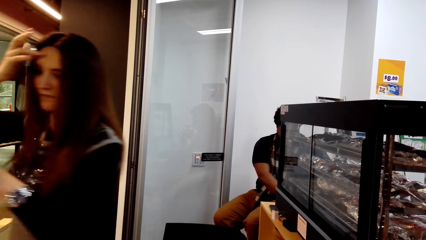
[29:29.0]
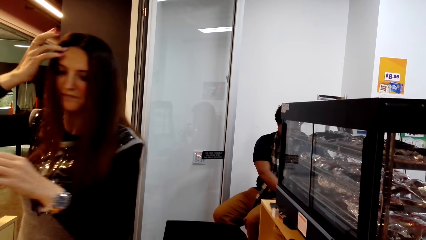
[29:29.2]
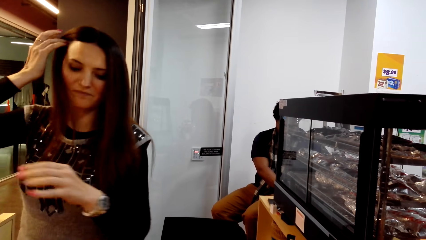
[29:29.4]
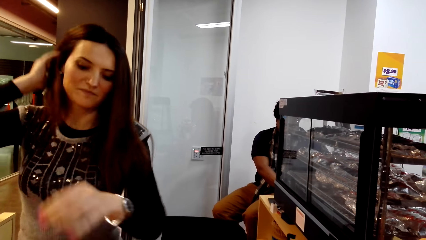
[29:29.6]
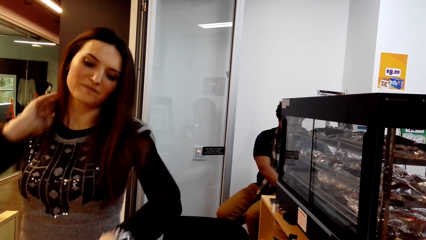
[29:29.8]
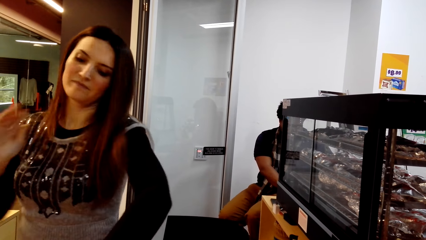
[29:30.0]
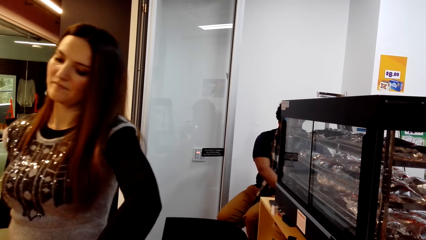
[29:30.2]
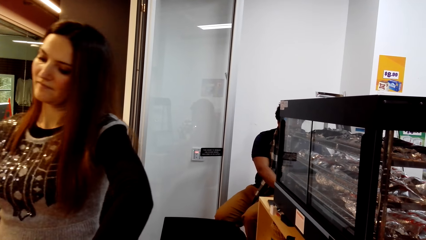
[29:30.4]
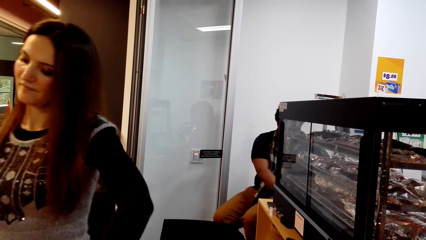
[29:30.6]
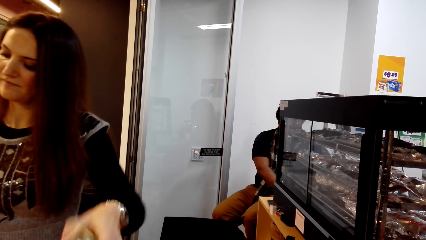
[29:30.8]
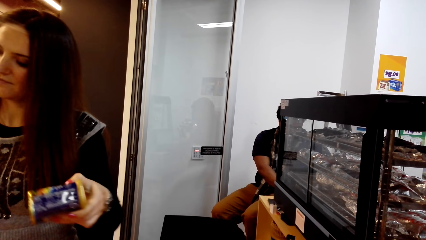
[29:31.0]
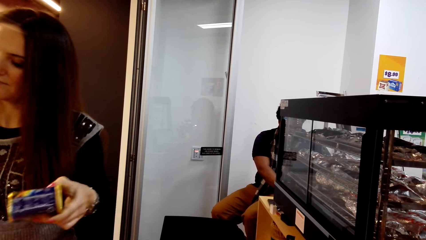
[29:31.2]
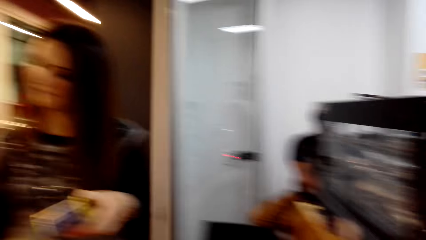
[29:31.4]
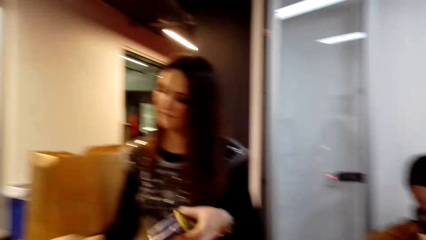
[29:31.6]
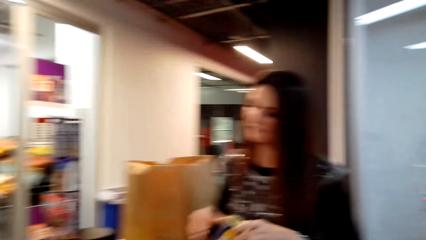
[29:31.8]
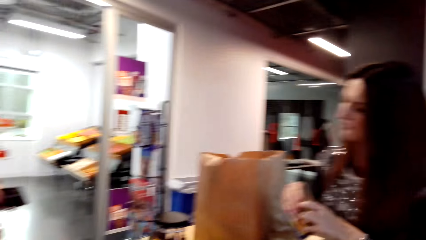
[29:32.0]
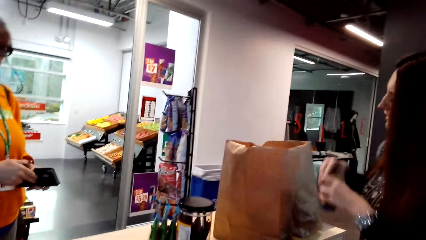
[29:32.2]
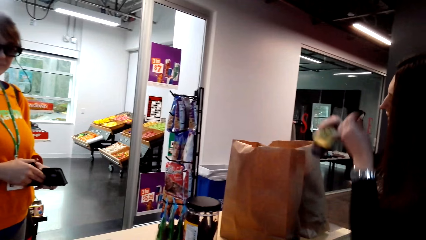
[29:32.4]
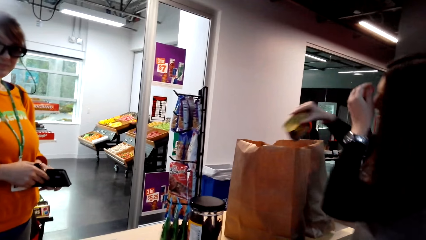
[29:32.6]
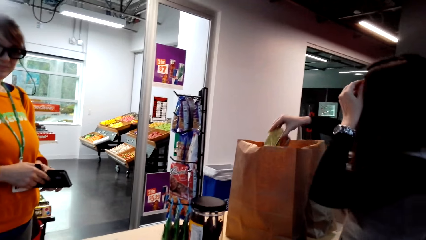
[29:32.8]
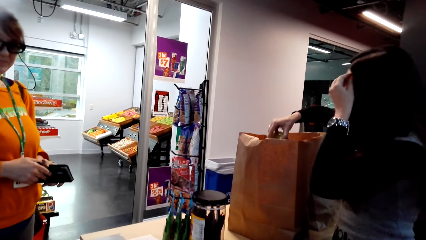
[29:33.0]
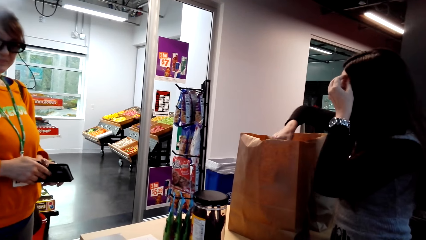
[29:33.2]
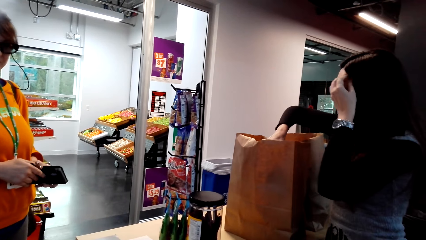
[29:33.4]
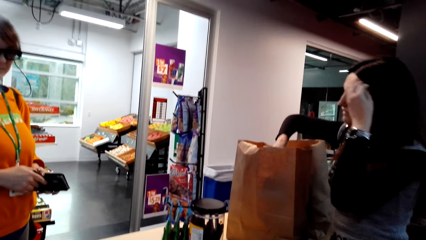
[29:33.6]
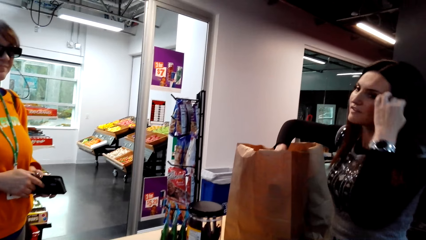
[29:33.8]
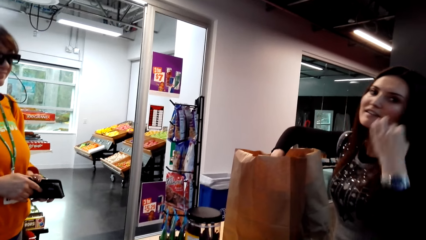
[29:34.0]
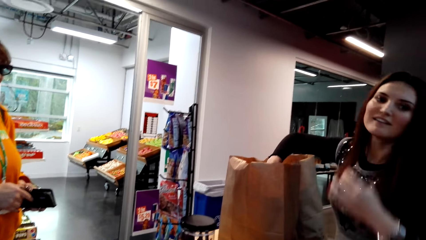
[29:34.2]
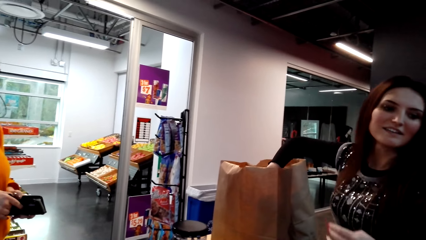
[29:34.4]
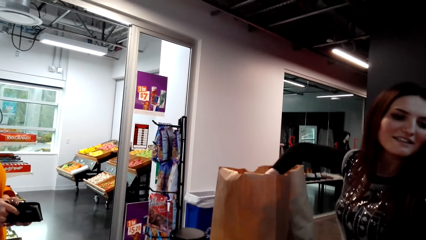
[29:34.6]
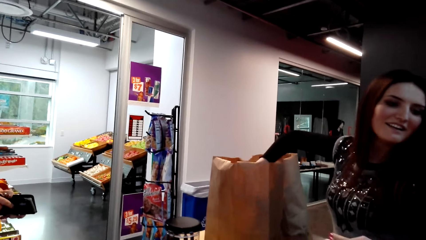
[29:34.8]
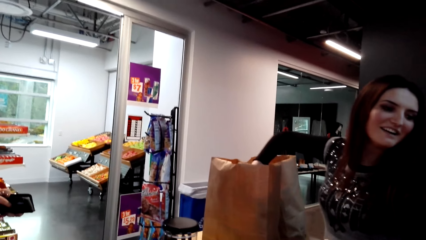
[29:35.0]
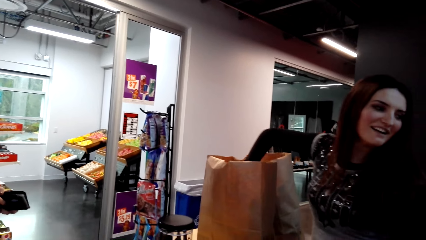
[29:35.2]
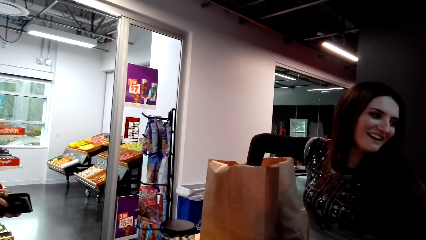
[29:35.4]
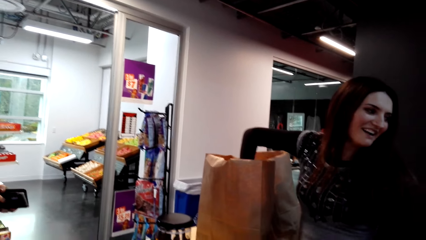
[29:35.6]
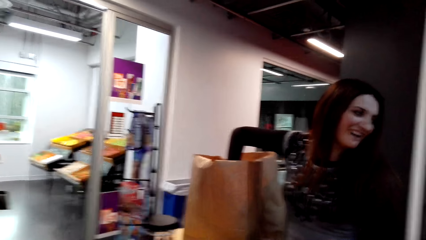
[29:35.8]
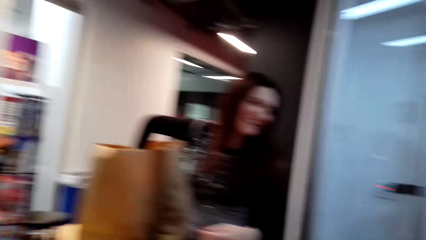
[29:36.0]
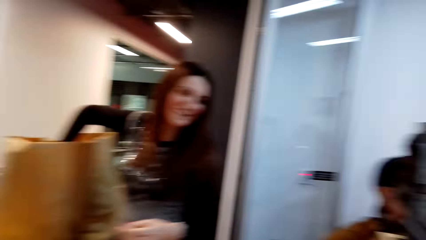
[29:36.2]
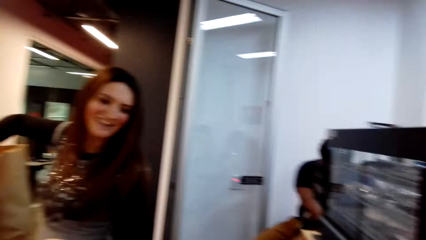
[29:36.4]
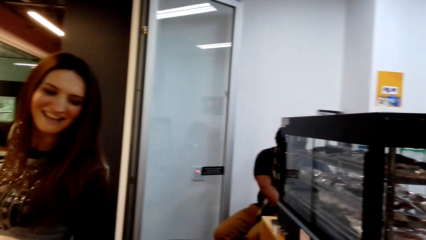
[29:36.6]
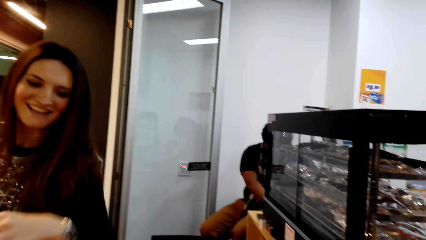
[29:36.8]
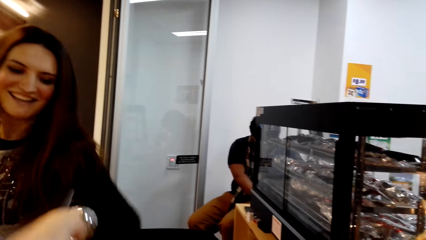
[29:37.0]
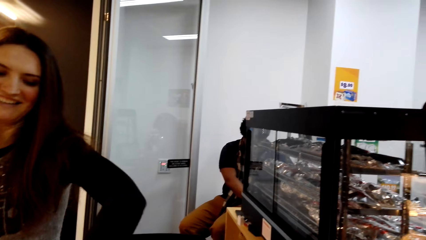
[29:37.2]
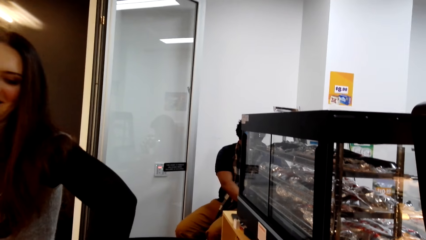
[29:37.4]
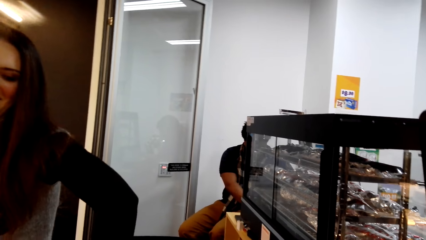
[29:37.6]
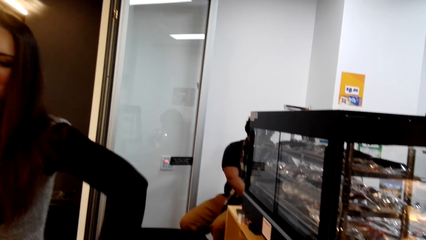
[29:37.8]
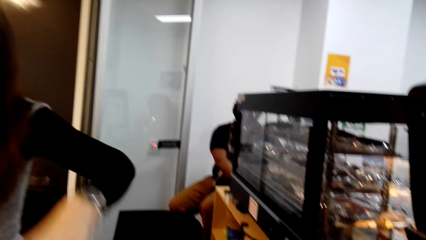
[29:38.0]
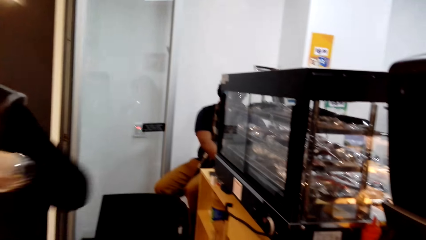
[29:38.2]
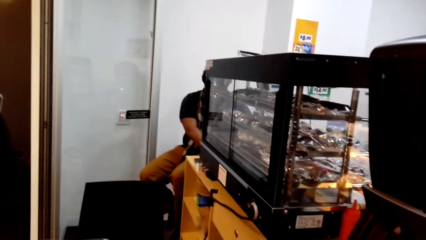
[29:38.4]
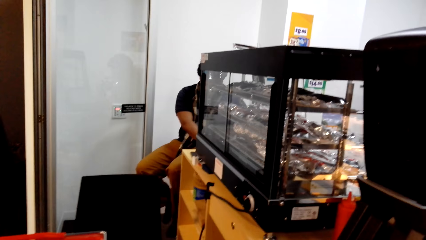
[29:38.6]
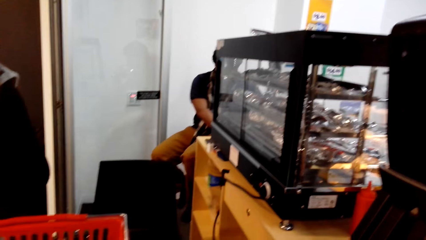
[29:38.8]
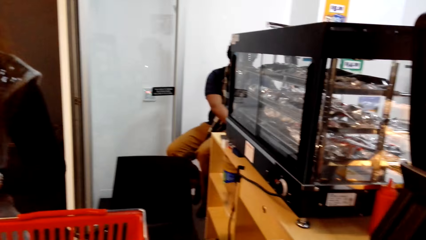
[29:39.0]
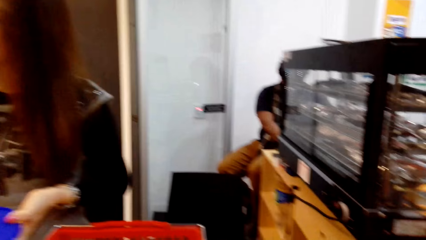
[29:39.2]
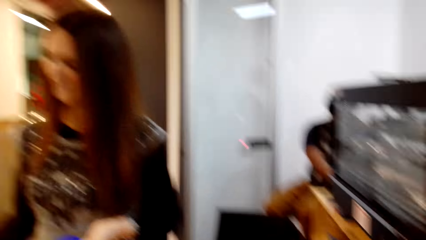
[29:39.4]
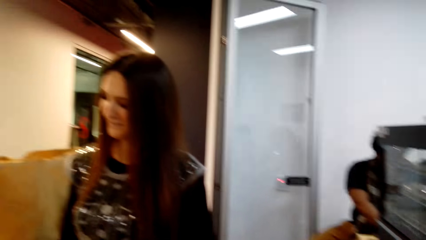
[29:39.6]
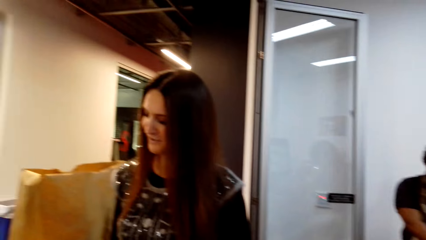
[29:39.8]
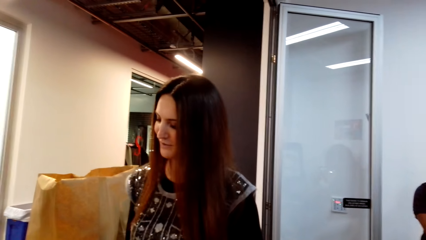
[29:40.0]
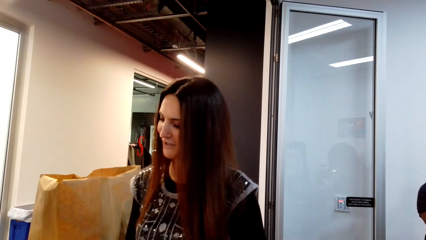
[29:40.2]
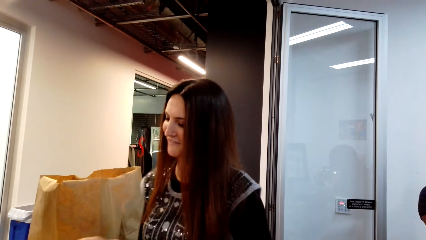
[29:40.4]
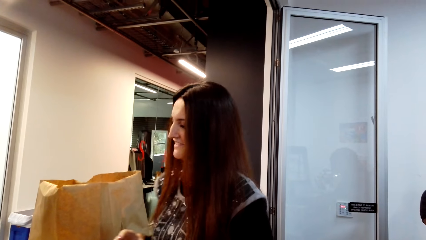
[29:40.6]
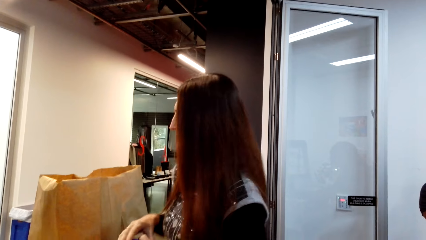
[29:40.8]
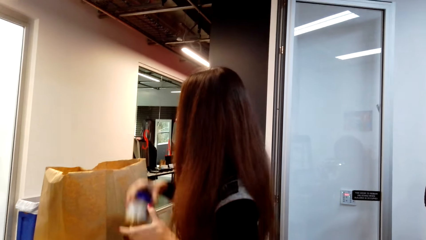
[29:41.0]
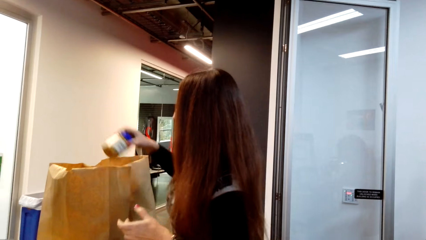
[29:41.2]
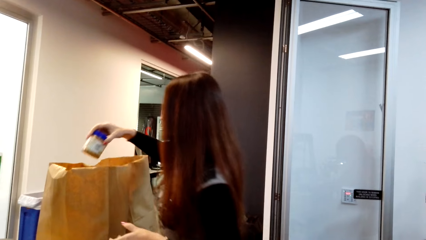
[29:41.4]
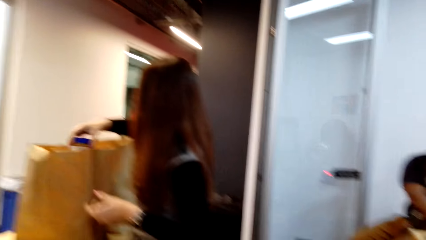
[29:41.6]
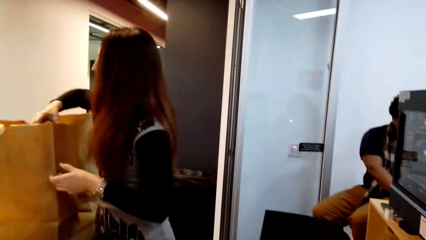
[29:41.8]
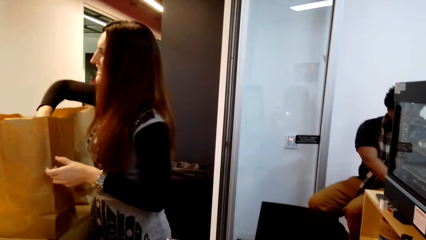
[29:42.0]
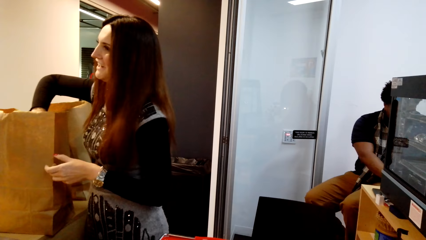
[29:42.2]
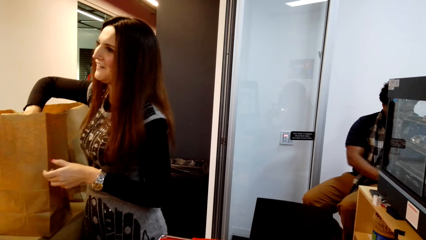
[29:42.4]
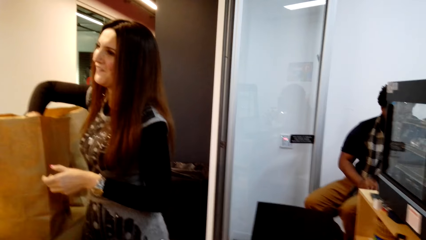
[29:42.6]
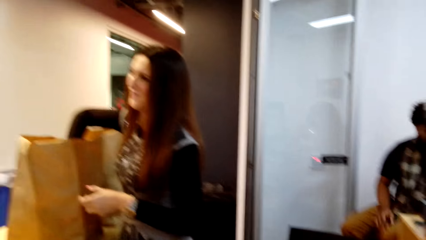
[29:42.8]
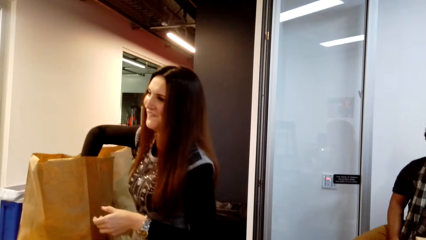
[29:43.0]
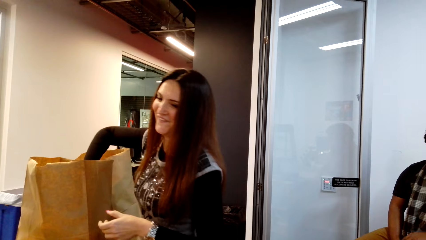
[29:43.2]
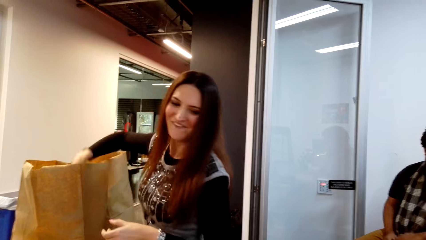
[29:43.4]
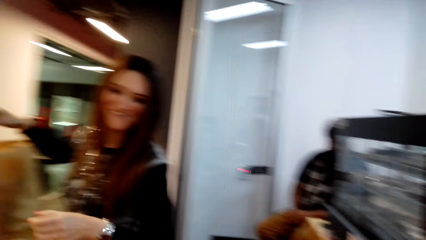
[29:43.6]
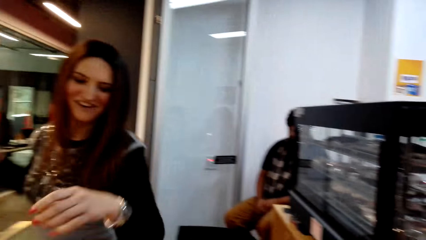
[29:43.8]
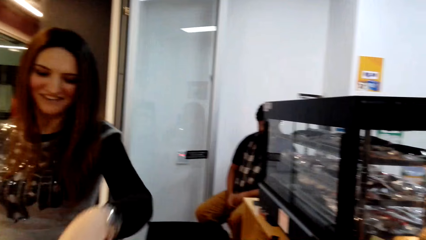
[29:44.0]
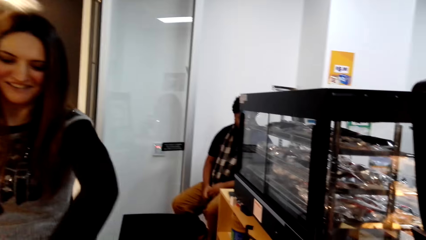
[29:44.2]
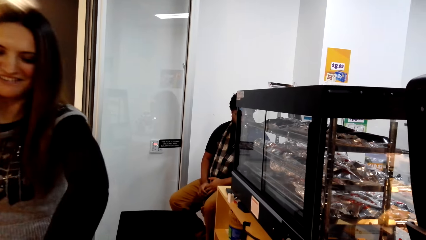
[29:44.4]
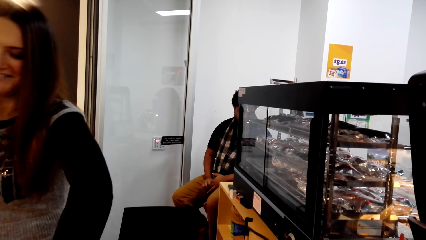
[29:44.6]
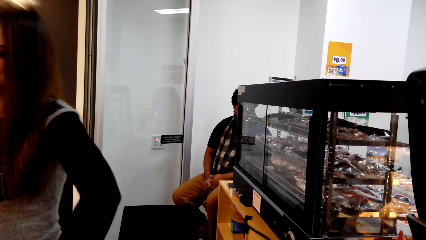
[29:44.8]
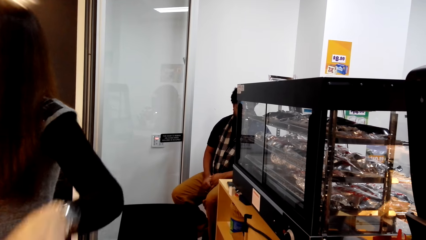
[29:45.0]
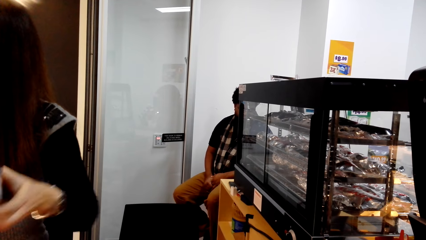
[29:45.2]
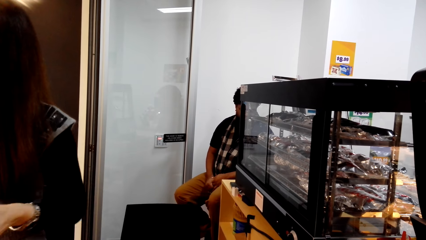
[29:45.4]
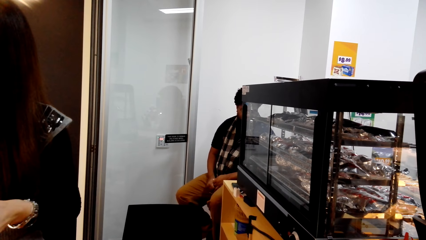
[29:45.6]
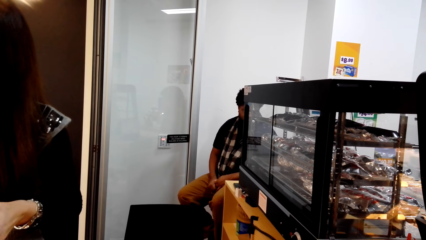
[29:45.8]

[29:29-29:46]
A woman picks something from the tray. She holds something with her hands and types on the computer. She puts something in the paper bag. A man sits on the chair on the floor. The woman picks something from the tray. She types on the computer. She stands on the floor. She puts something in the paper bag. She picks something from the tray.
